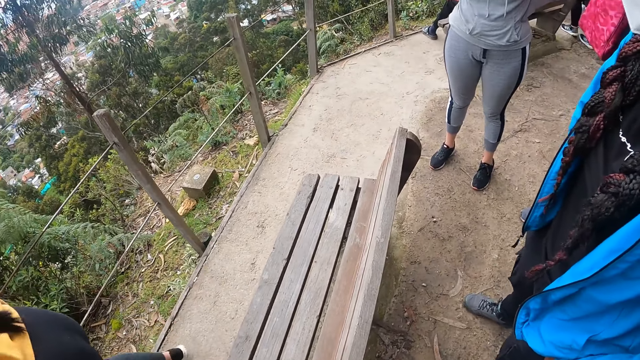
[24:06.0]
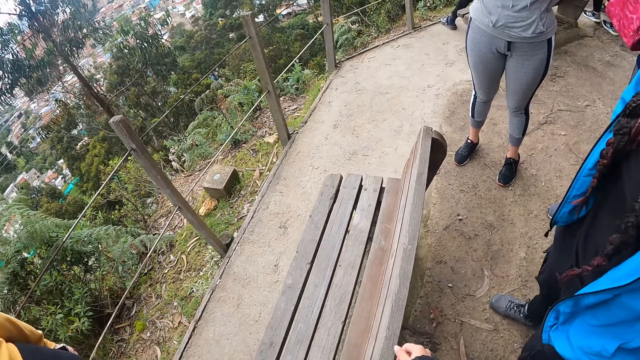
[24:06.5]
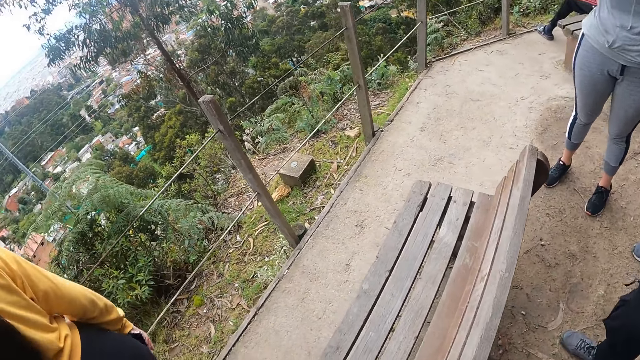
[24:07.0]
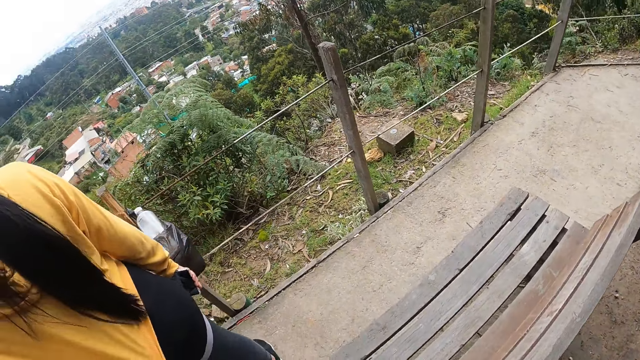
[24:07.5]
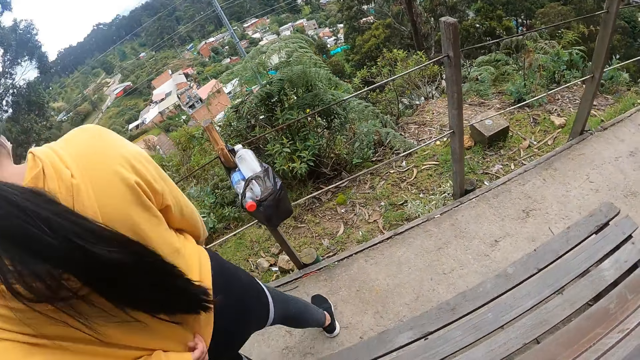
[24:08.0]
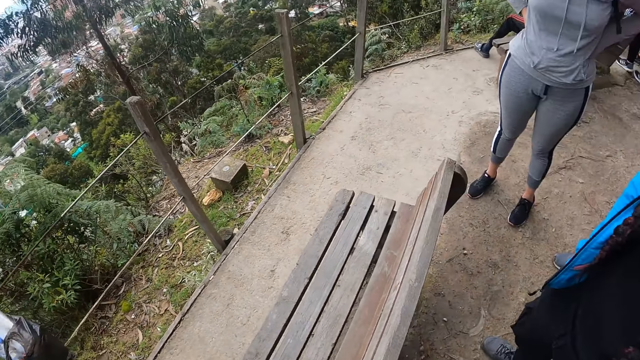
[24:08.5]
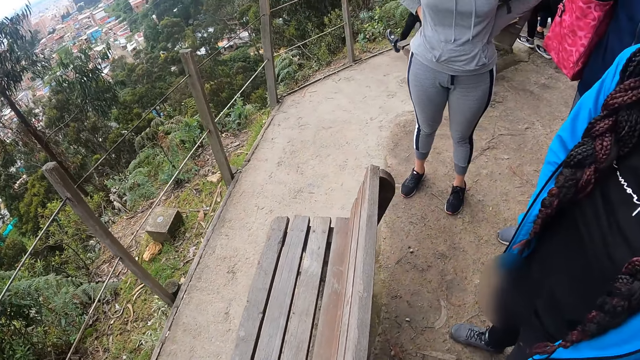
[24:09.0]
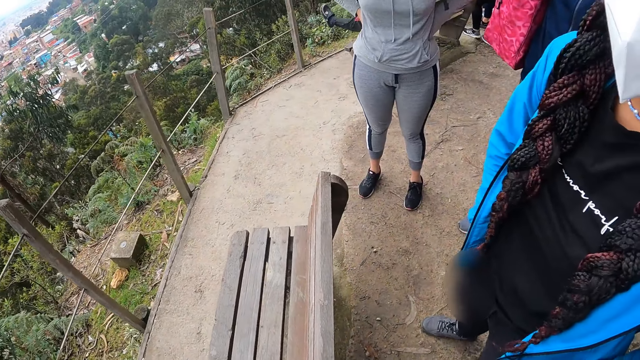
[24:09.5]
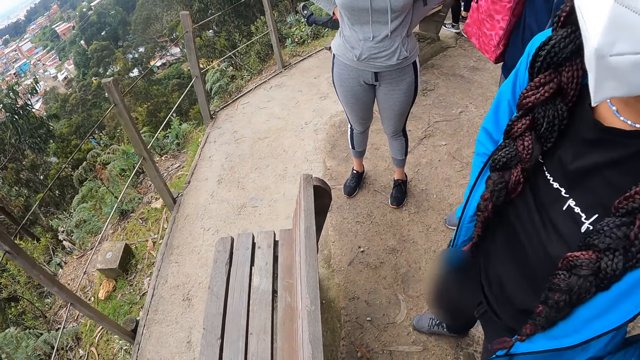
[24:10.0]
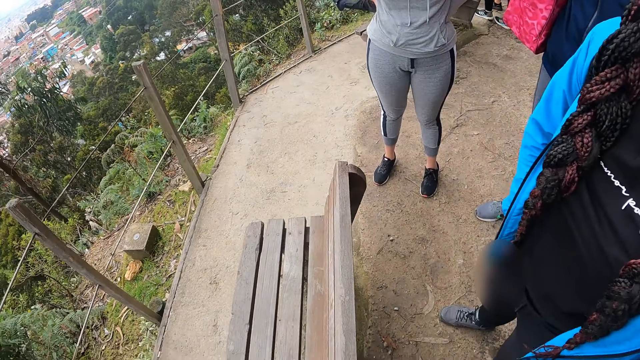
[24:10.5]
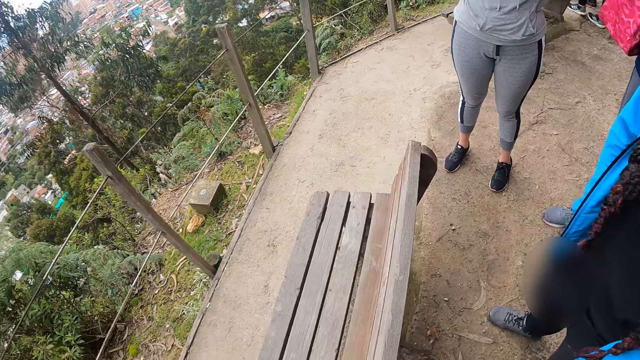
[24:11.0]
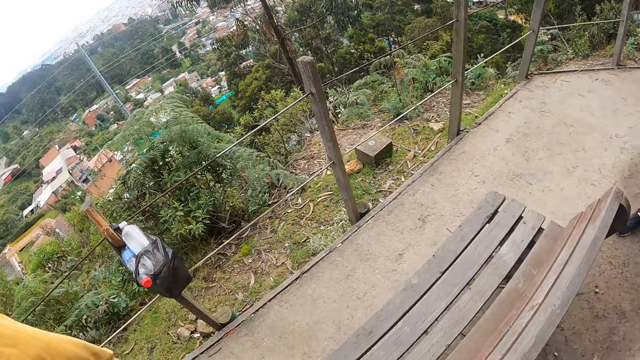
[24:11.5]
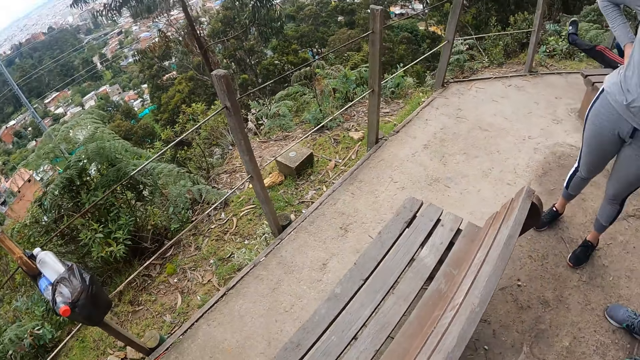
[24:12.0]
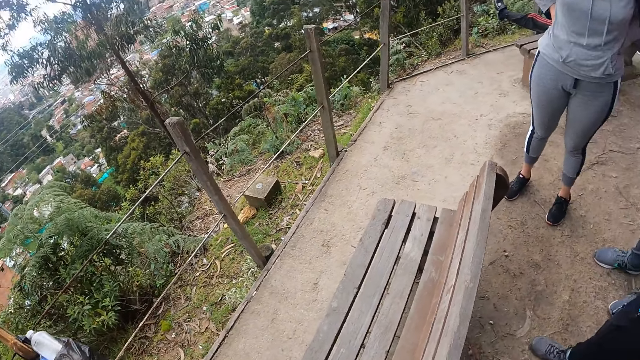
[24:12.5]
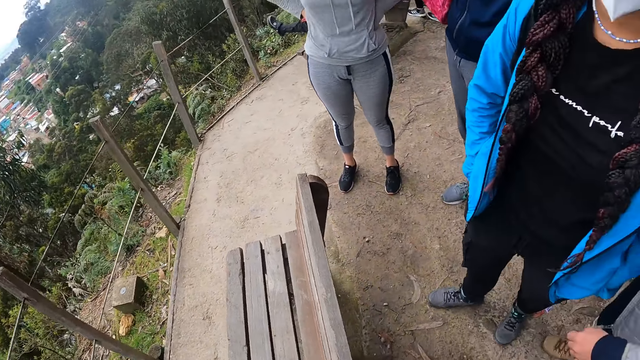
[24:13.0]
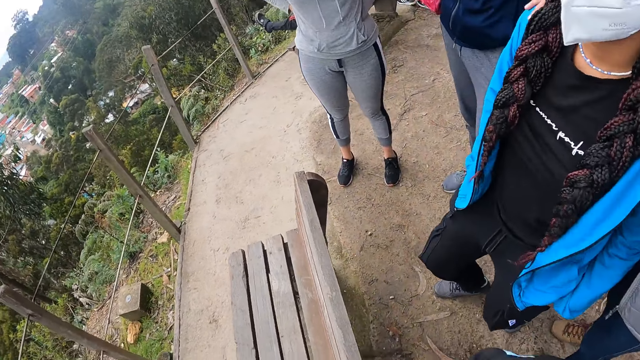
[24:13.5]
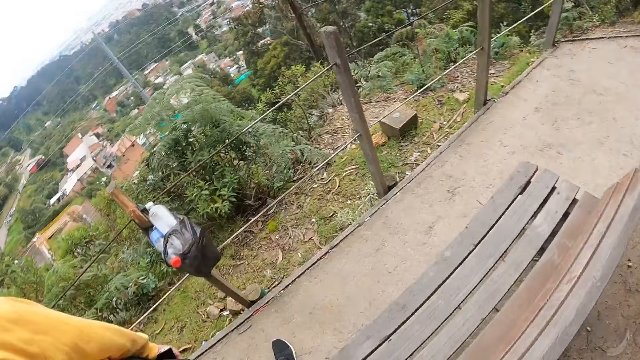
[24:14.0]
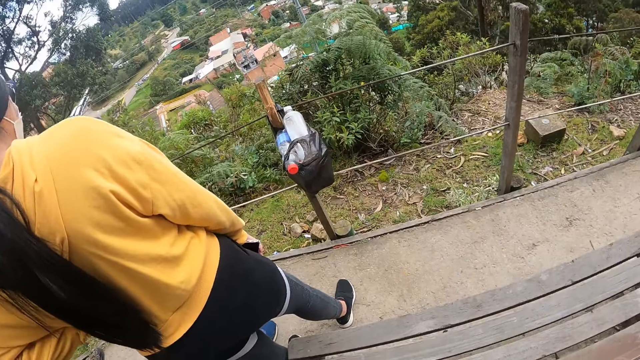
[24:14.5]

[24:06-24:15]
The camera wearer walks around the park. The woman adjusts her jacket with her left hand on the mountain top.

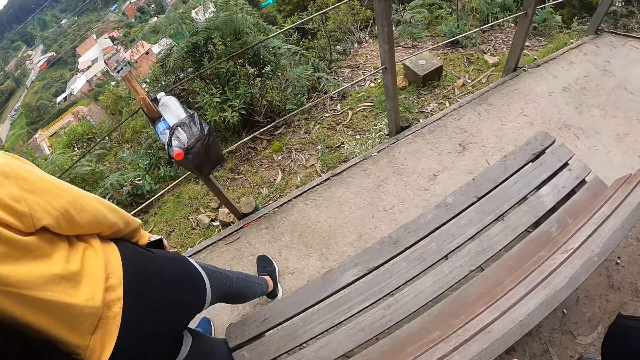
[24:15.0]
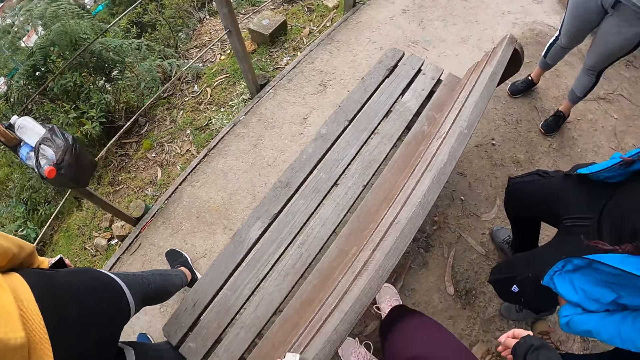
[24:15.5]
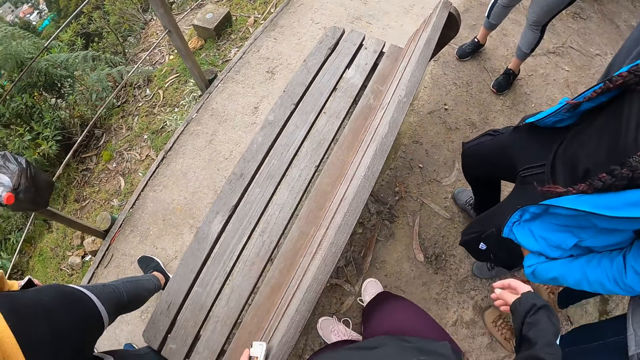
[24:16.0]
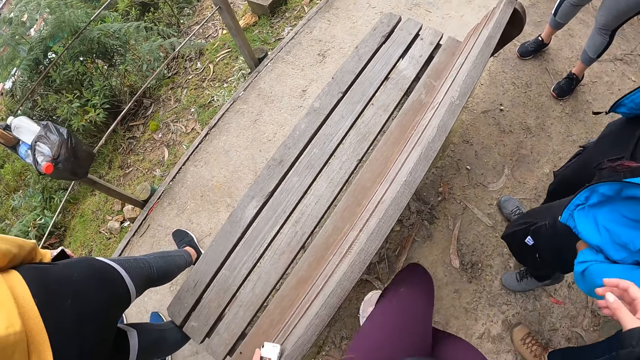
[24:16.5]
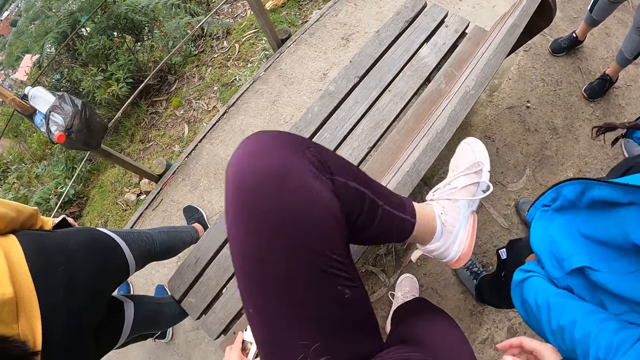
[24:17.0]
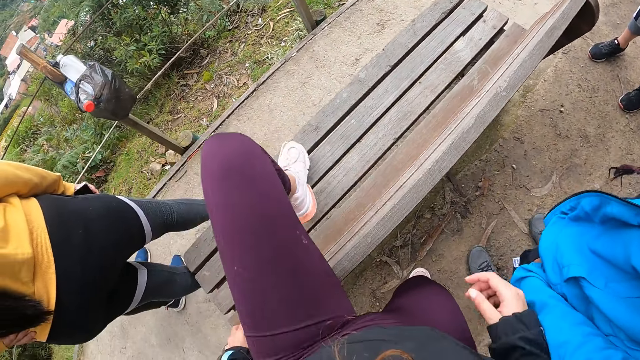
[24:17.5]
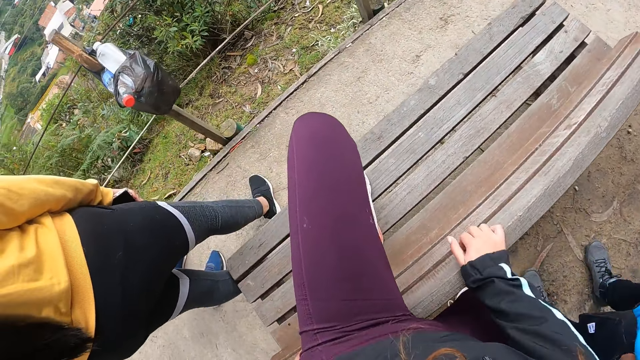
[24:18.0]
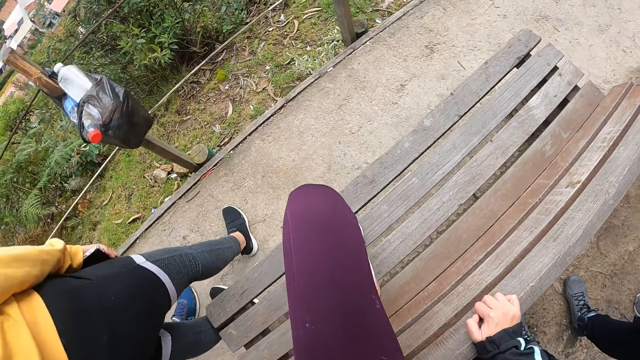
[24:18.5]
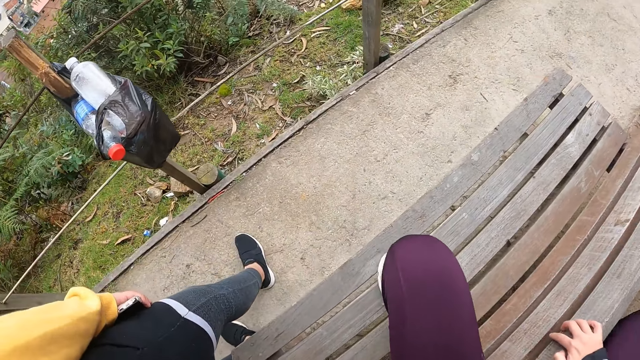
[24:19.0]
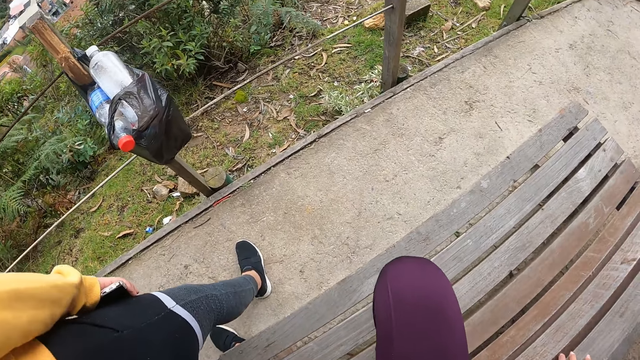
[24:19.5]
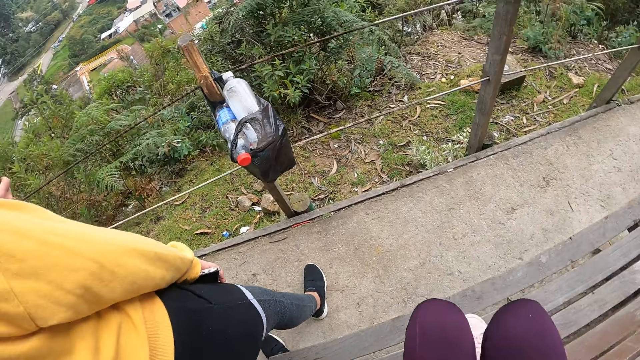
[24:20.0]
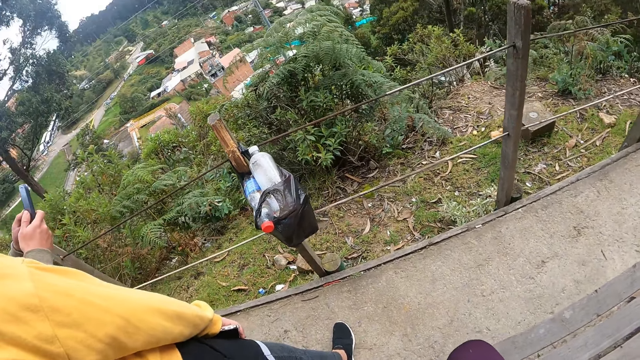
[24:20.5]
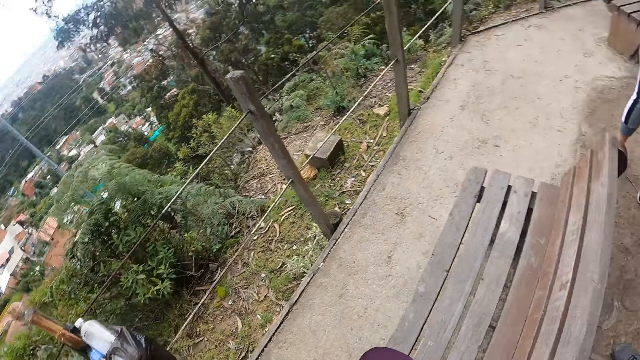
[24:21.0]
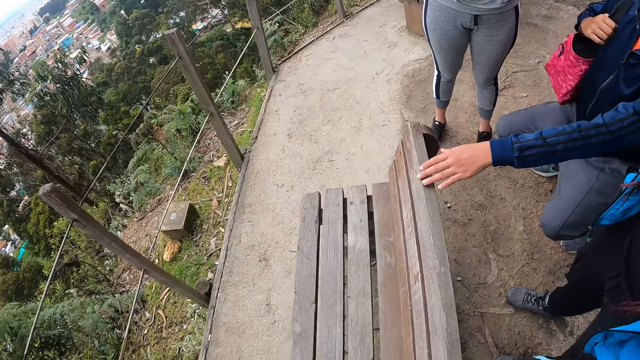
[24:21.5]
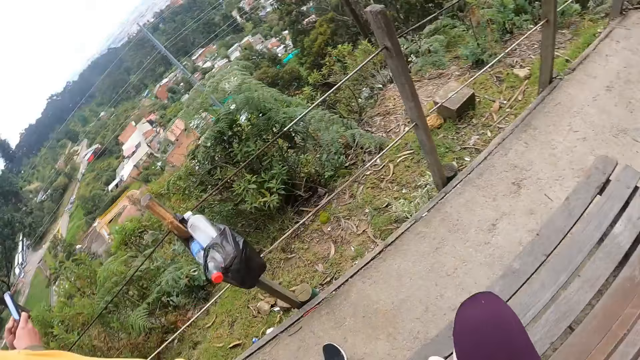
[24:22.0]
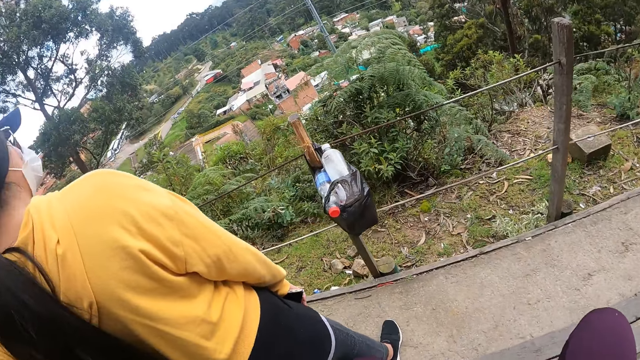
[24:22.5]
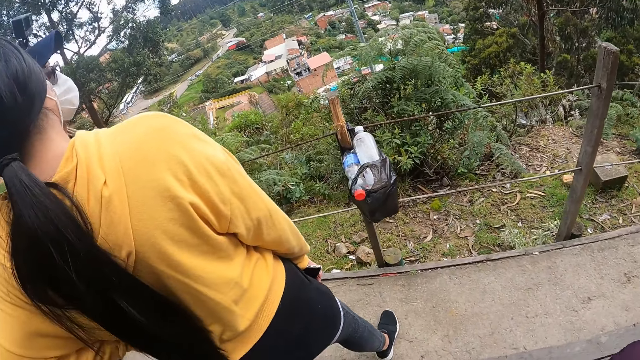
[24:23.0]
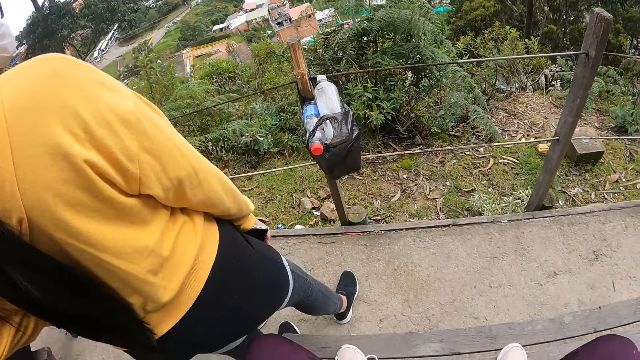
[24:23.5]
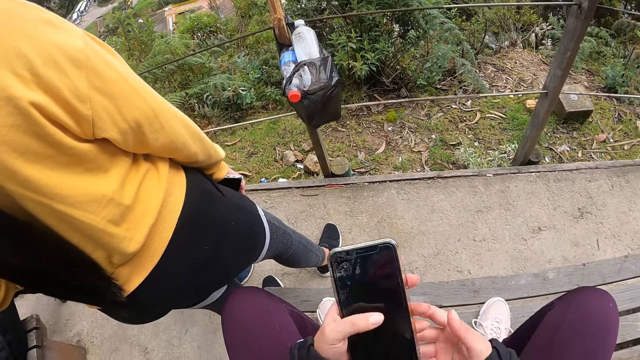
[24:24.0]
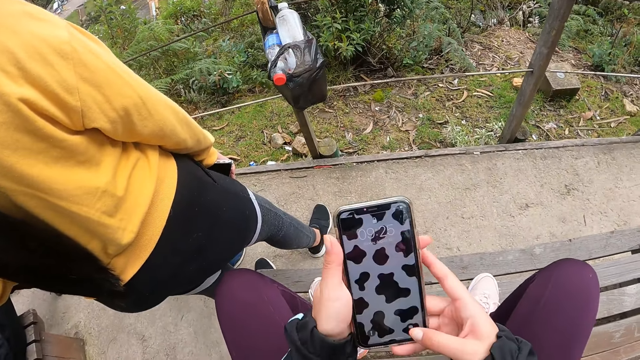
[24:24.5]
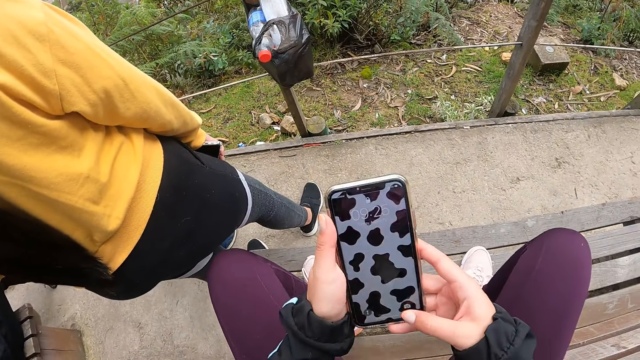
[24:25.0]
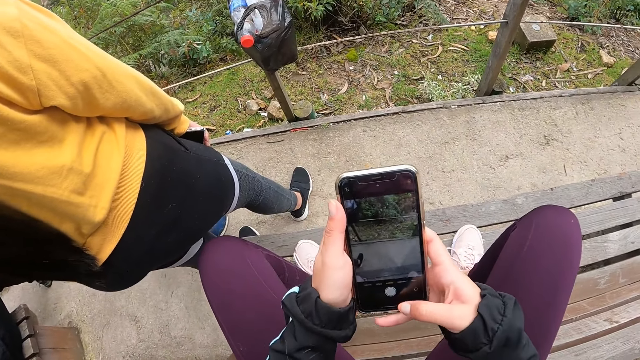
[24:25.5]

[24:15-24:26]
The camera wearer climbs the chair on the mountain top with both legs. A man puts his left hand on the chair. The camera wearer walks around the park. They operate the phone with both hands on the mountain top and lift up the phone.
